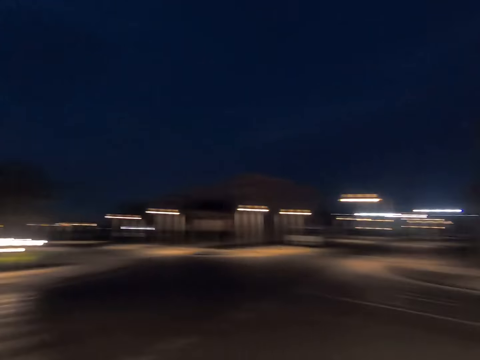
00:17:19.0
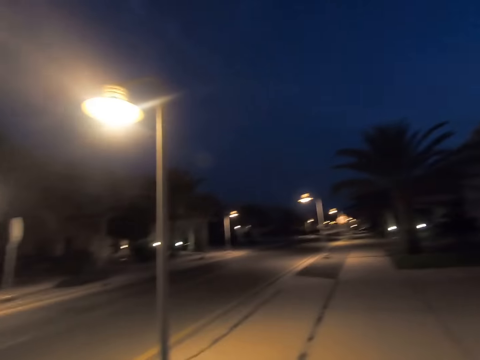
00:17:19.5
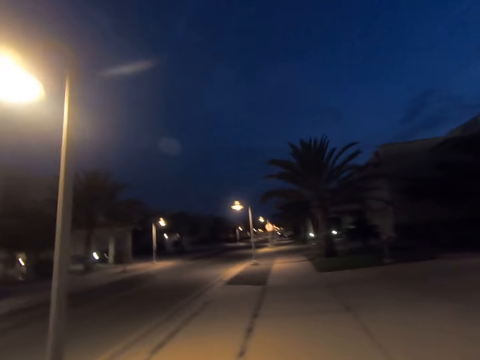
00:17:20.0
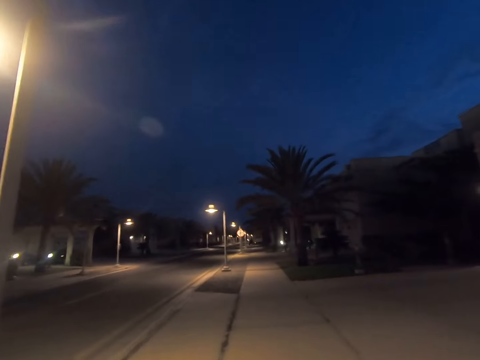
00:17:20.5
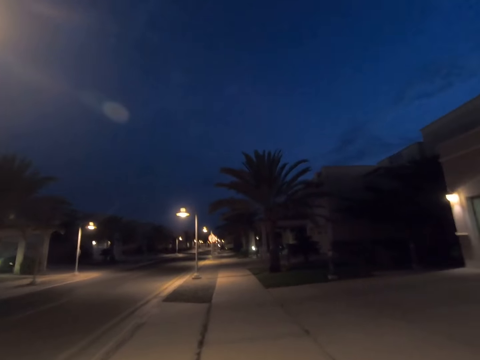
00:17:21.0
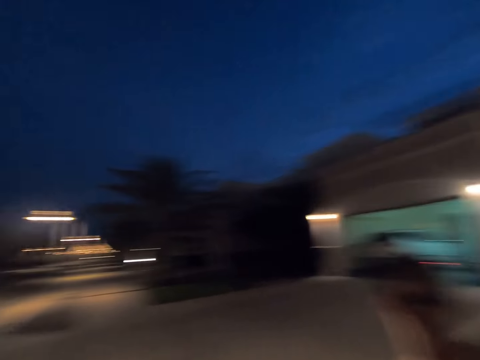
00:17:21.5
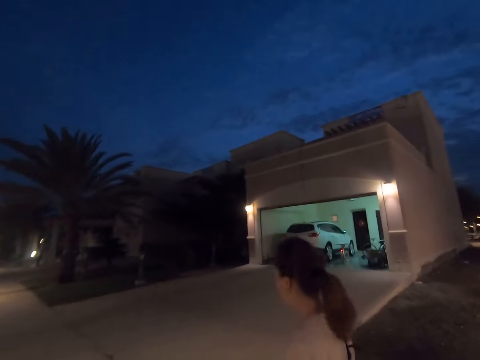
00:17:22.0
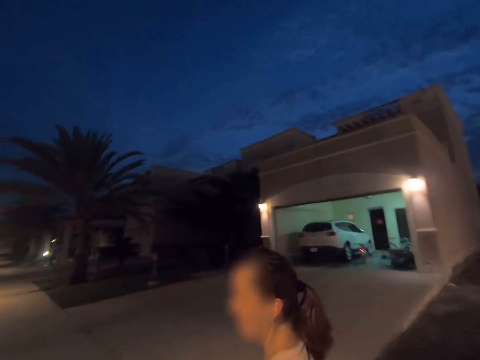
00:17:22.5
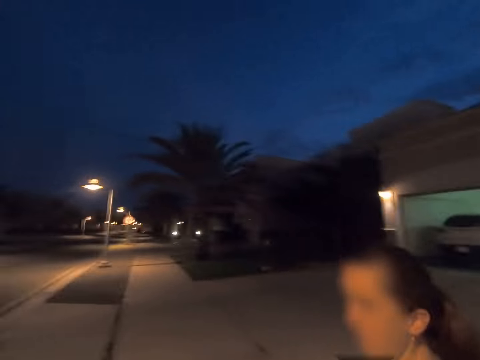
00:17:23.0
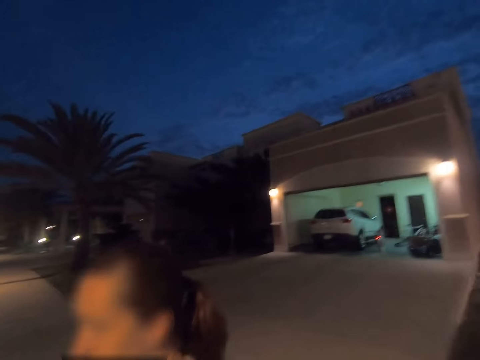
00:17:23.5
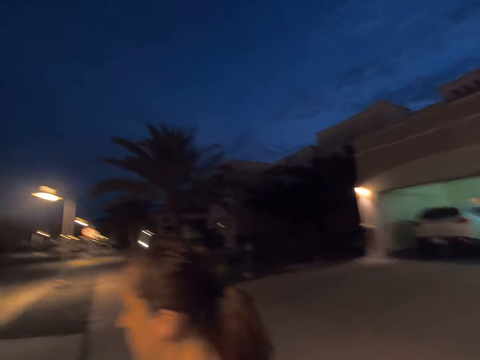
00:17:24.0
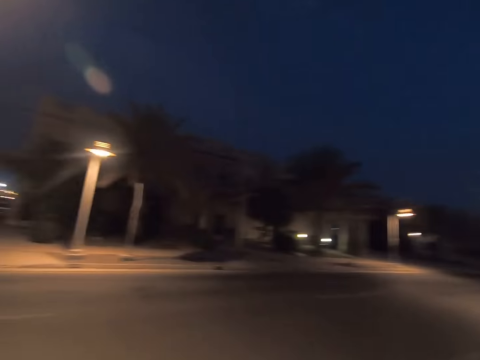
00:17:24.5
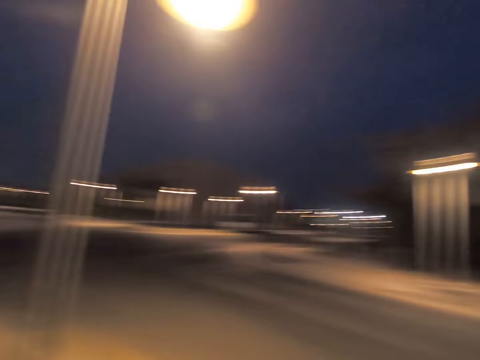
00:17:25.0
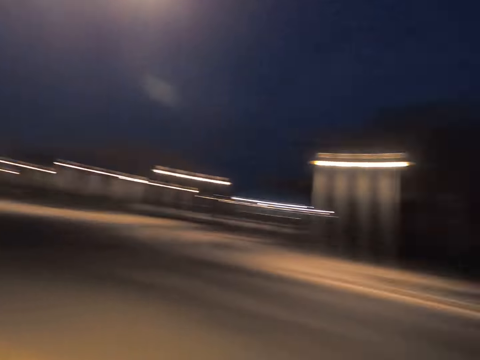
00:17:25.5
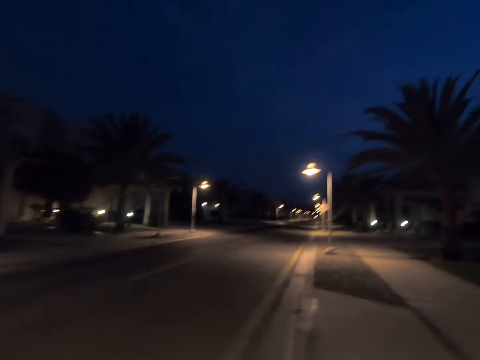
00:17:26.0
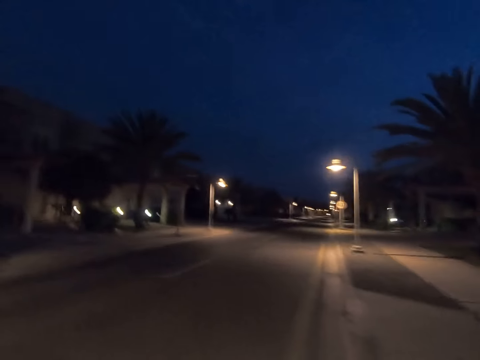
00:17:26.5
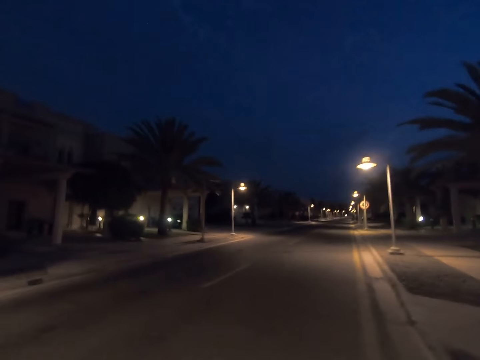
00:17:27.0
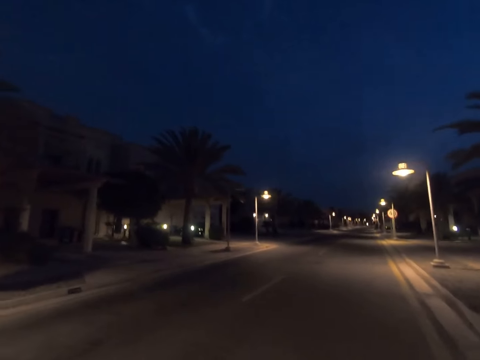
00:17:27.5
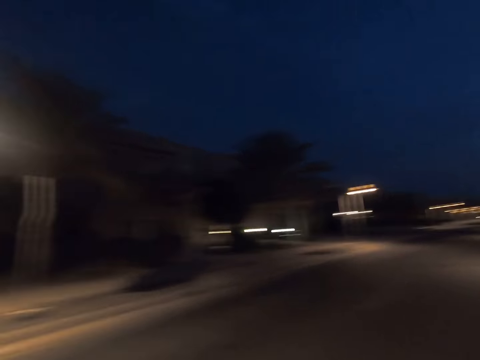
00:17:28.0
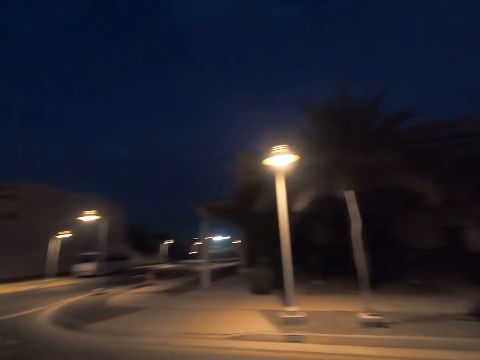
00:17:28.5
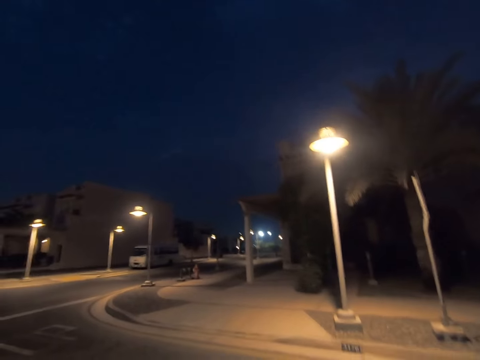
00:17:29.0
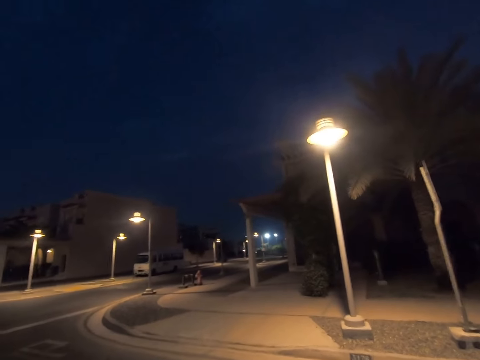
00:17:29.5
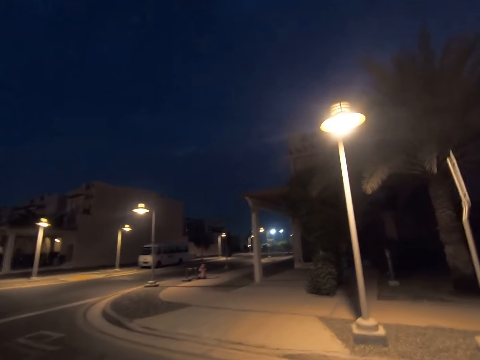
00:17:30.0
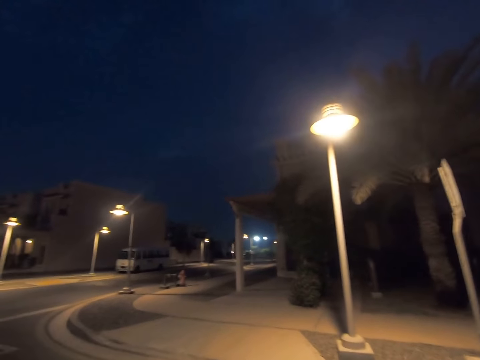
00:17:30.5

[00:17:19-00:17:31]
A woman walks around. The camera wearer walks around. They cross the street road.

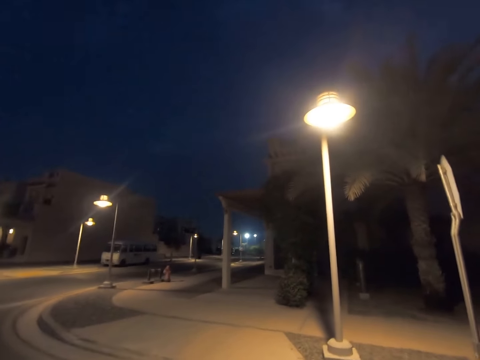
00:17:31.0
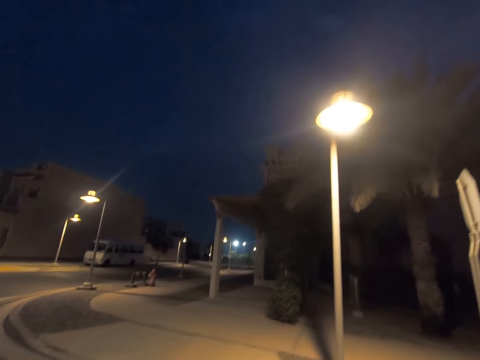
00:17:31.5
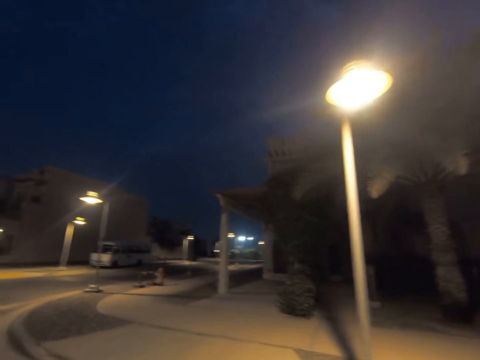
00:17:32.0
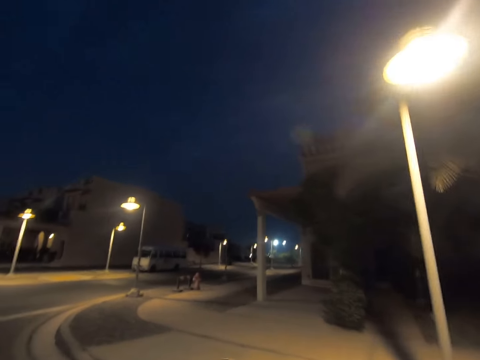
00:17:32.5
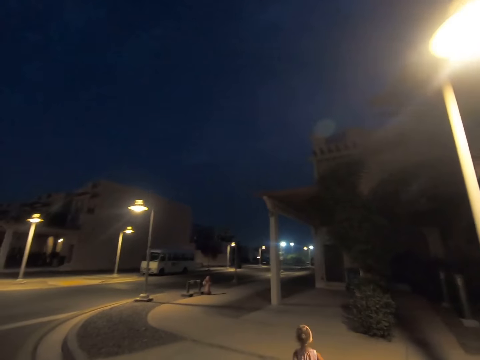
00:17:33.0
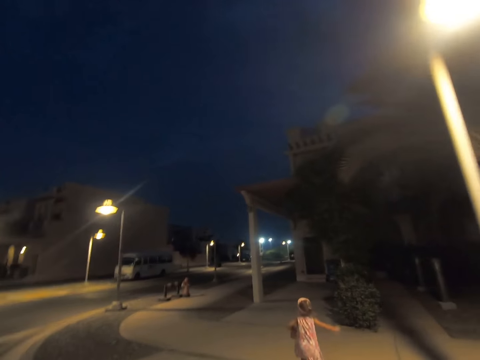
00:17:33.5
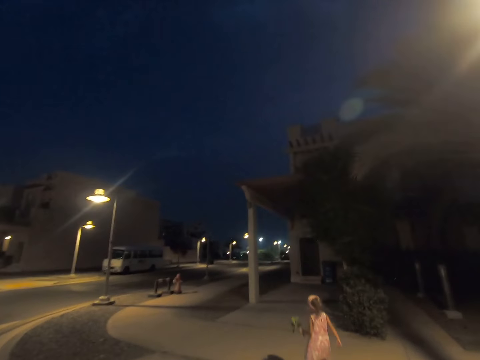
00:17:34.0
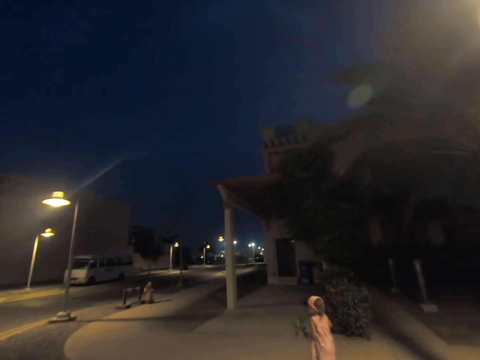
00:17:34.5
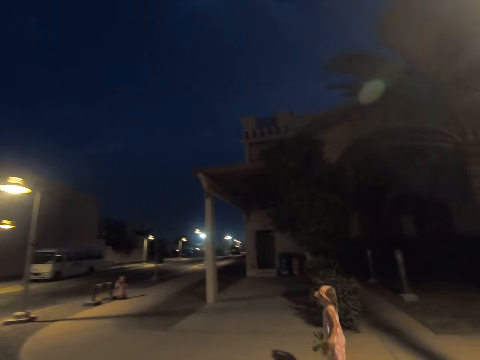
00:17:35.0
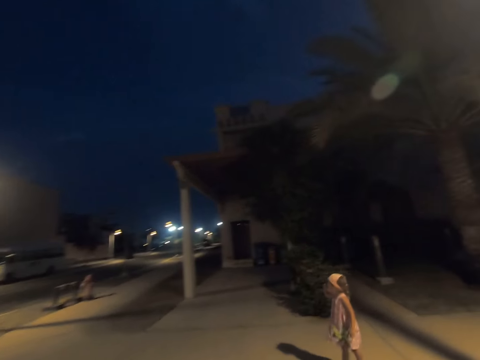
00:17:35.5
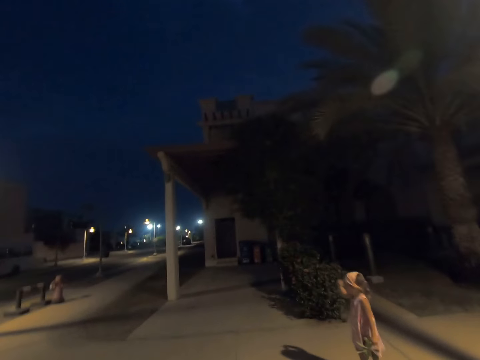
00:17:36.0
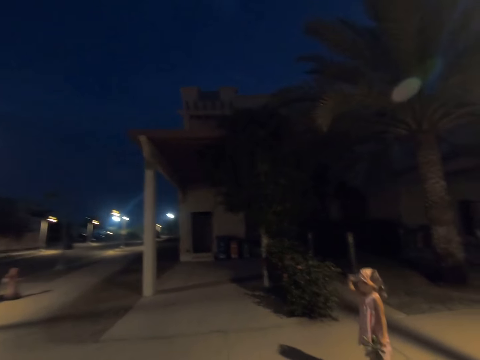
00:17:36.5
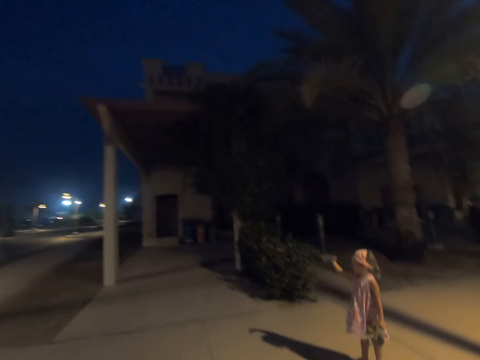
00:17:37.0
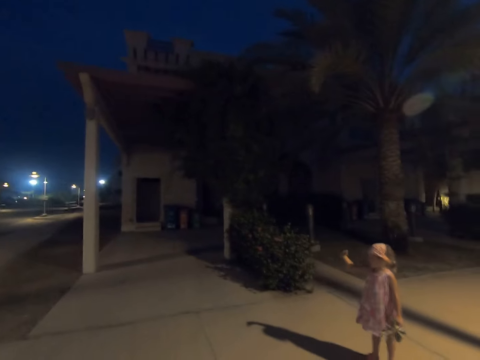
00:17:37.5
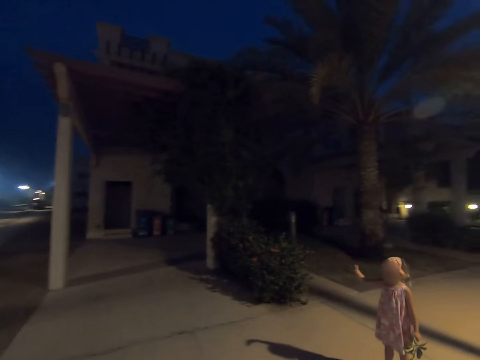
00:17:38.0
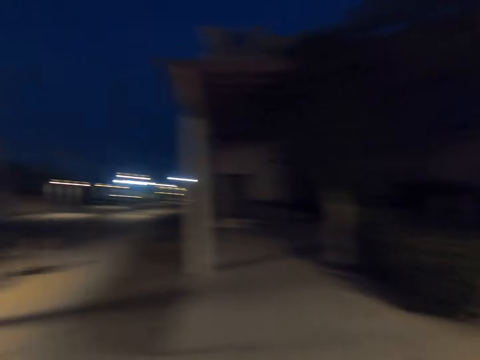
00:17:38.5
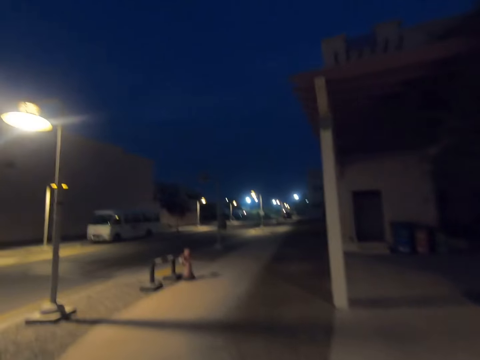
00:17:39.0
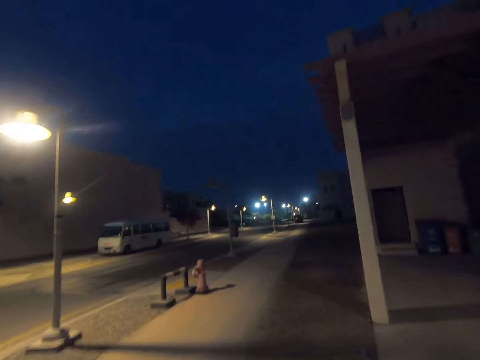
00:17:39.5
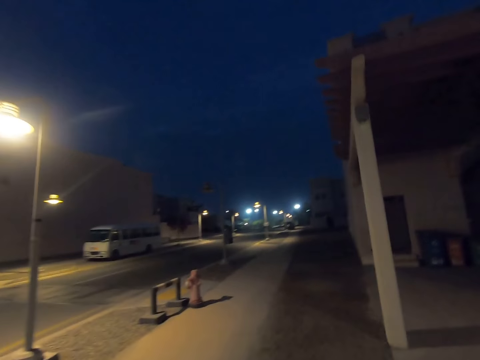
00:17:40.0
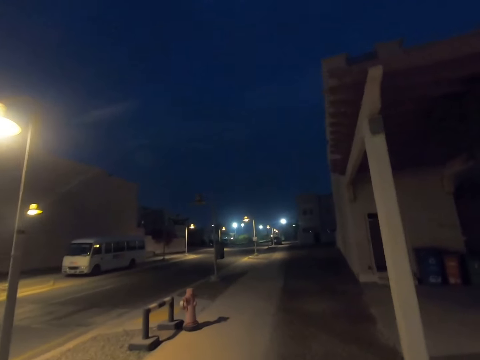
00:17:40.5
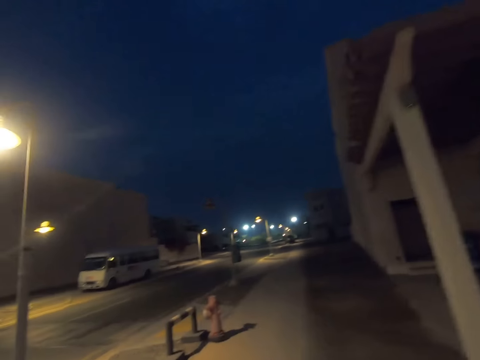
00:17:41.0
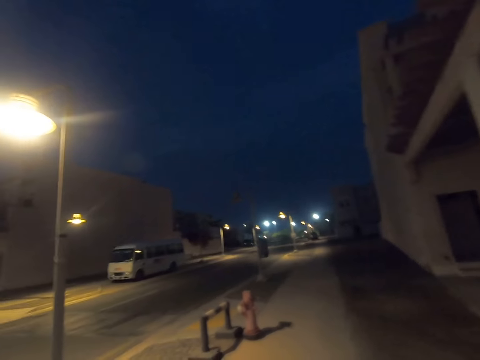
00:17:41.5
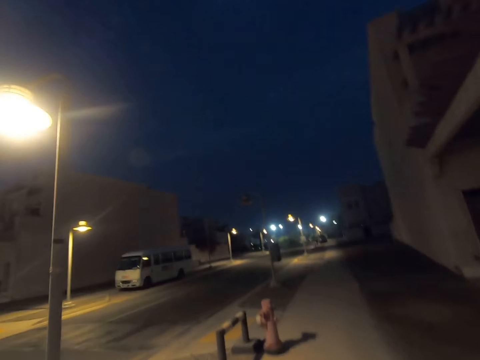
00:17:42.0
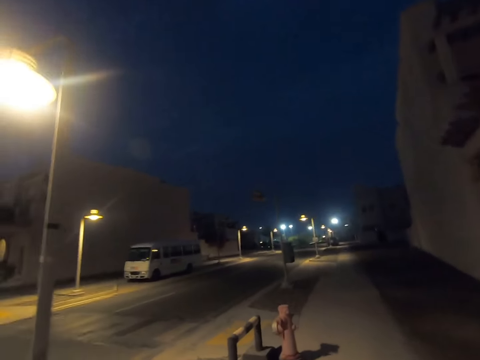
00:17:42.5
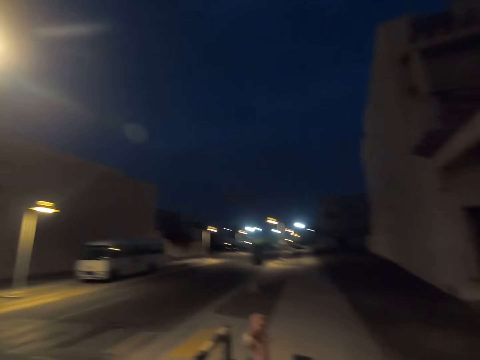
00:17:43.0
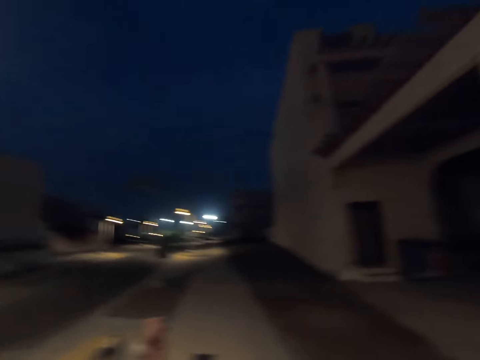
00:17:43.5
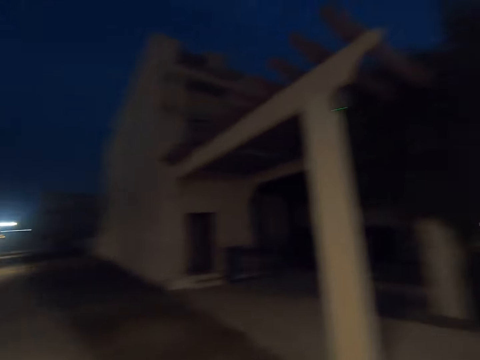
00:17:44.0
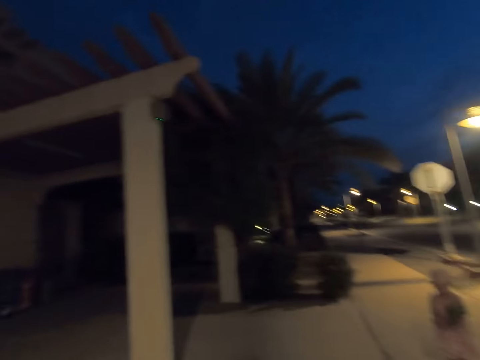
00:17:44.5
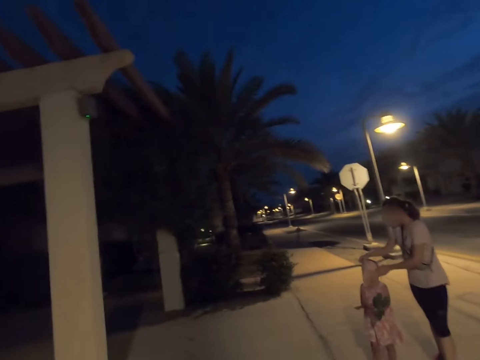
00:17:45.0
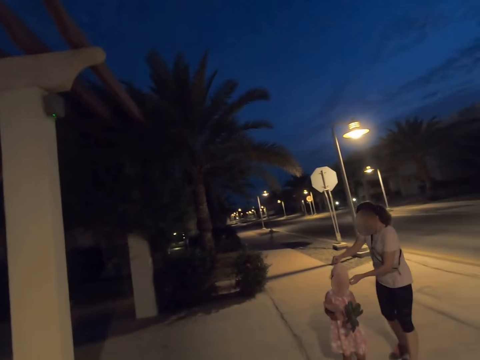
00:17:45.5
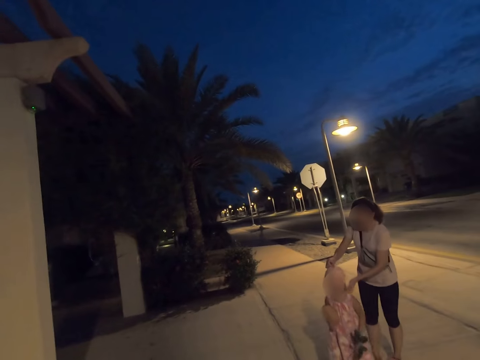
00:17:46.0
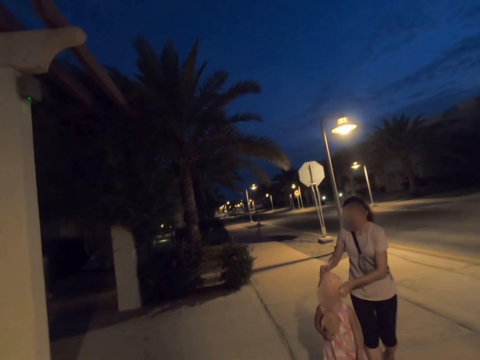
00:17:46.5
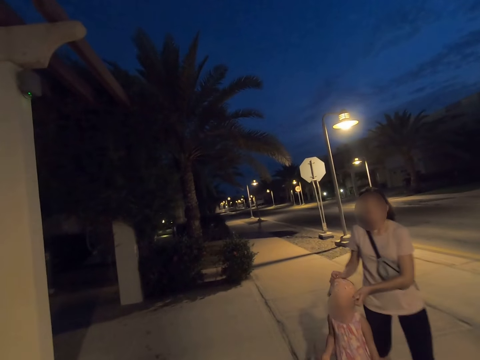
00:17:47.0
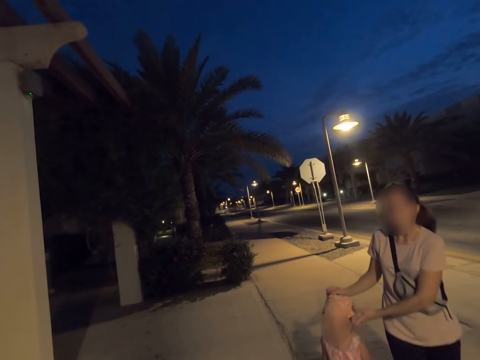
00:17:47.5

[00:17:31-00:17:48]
A child runs to the other side of the street road. The camera wearer crosses the street road. They gaze at the child. The child stops on the sidewalk. A woman waves her hands. The camera wearer walks on the sidewalk. They turn around. Another woman fixes a beanie on the child. The camera wearer gazes at the other woman and the child. The other woman touches the first woman.
